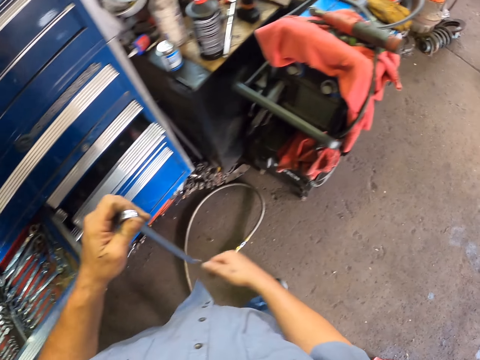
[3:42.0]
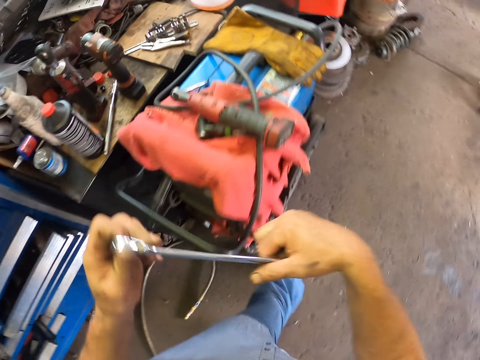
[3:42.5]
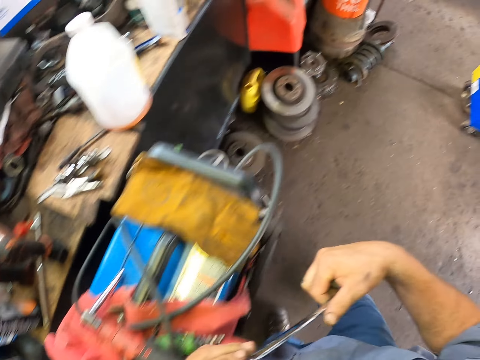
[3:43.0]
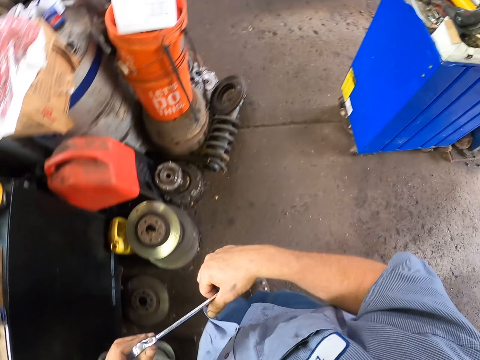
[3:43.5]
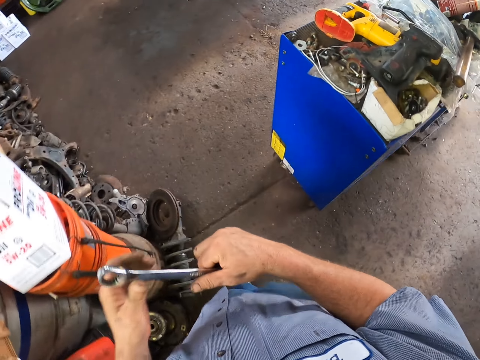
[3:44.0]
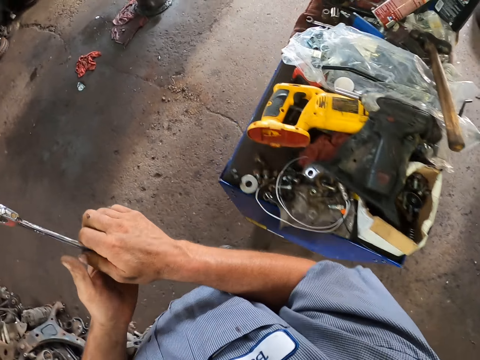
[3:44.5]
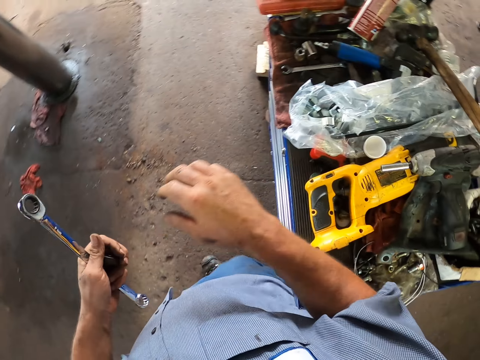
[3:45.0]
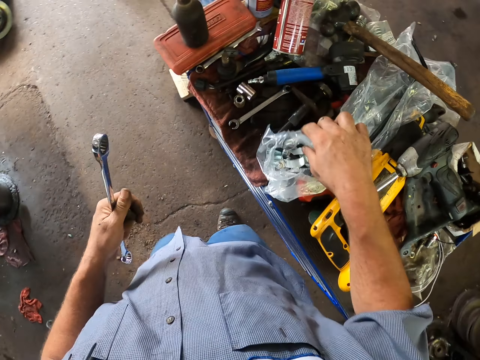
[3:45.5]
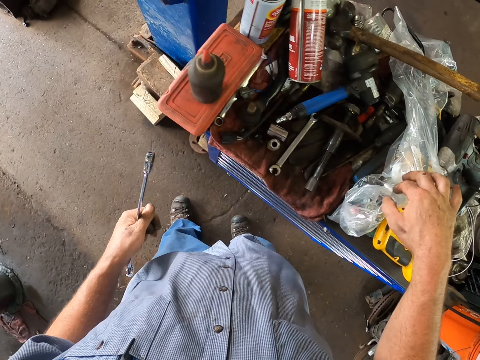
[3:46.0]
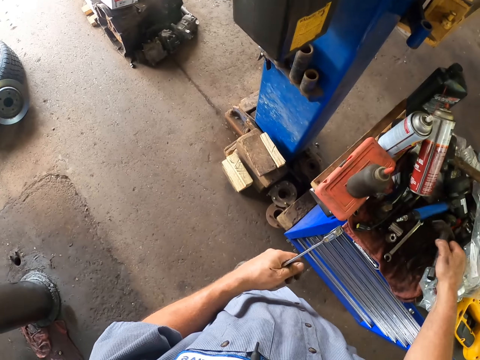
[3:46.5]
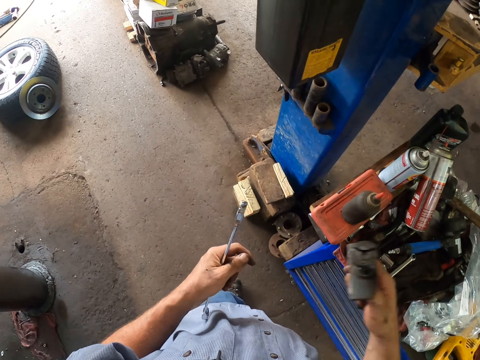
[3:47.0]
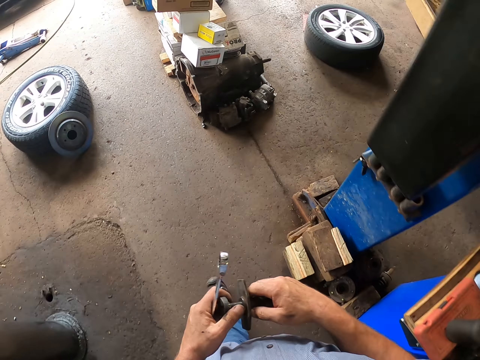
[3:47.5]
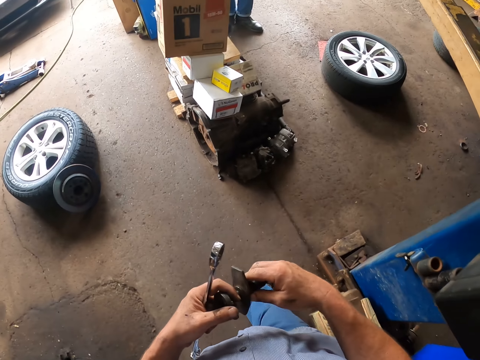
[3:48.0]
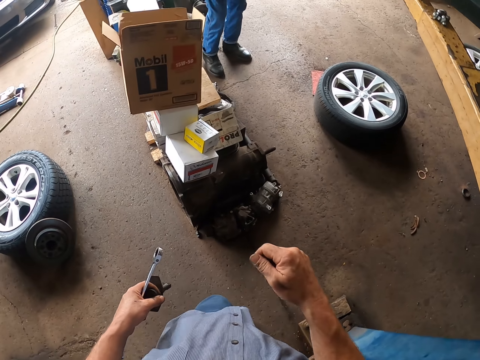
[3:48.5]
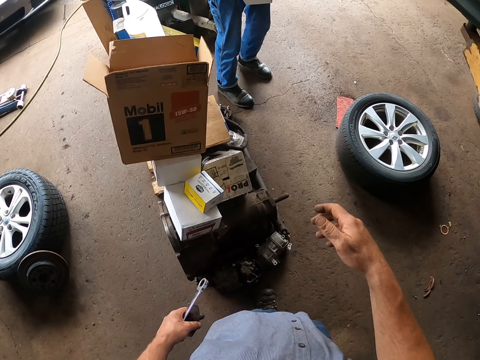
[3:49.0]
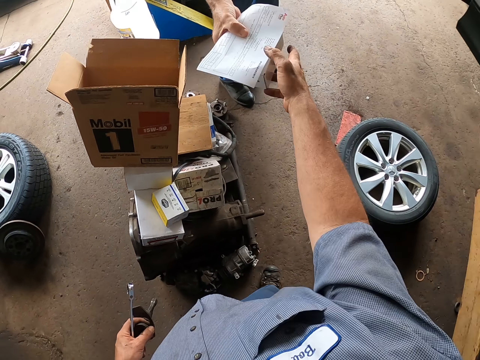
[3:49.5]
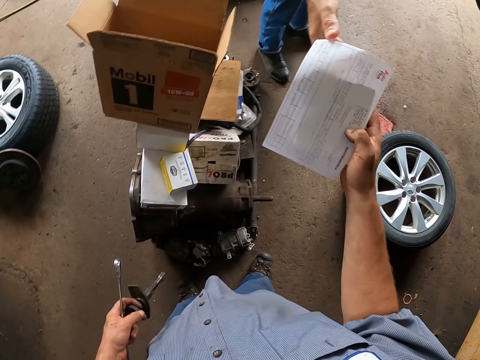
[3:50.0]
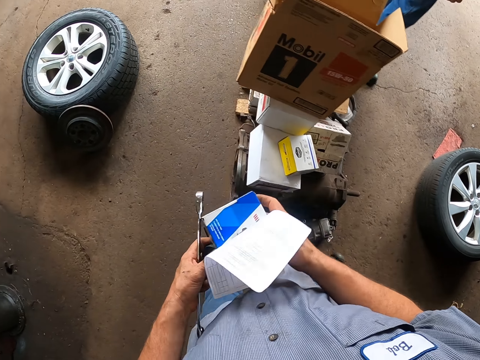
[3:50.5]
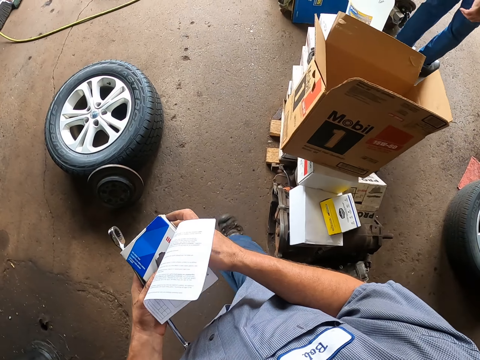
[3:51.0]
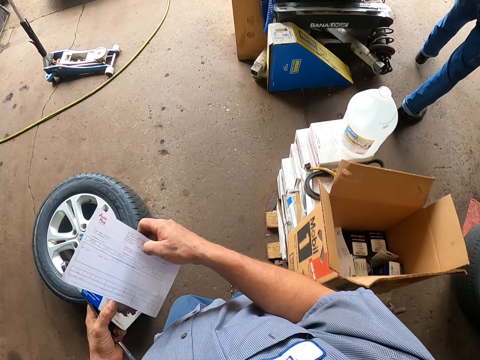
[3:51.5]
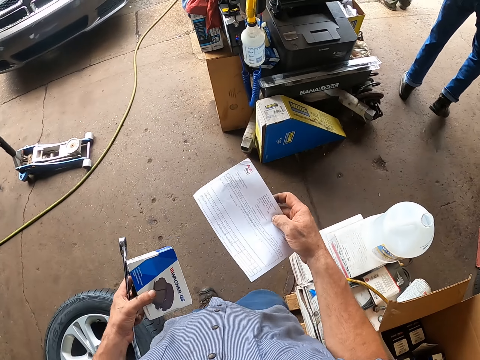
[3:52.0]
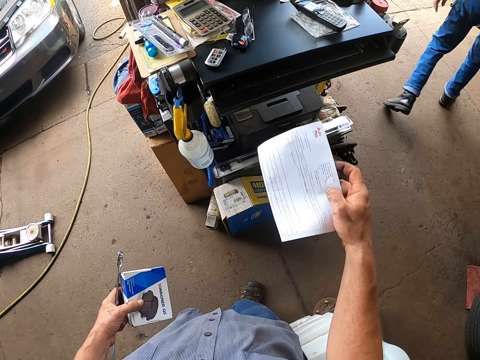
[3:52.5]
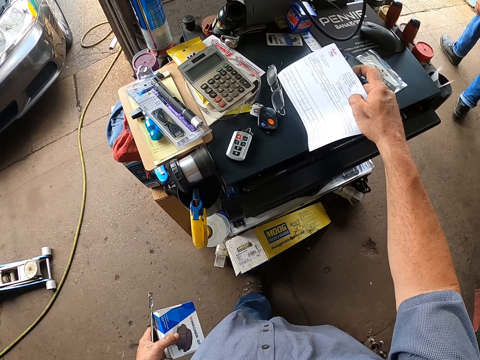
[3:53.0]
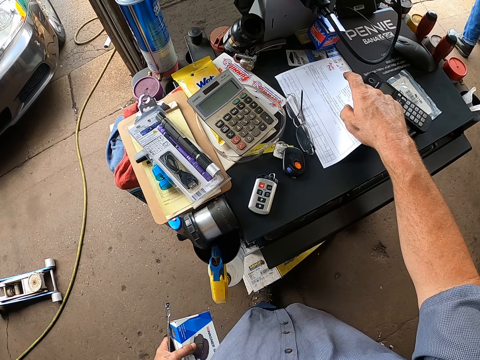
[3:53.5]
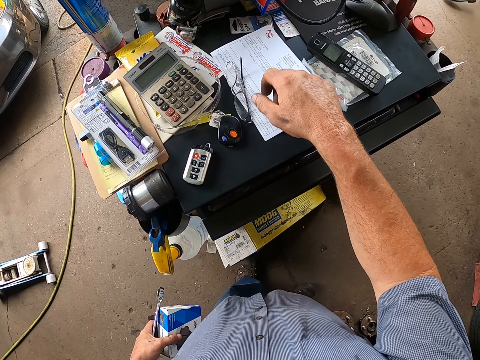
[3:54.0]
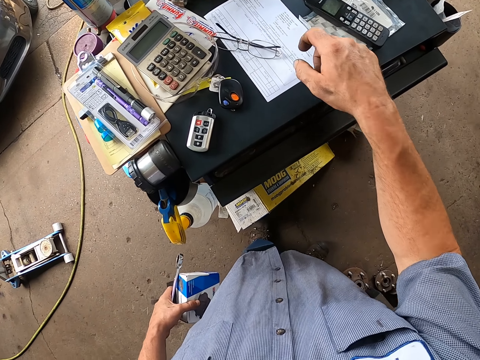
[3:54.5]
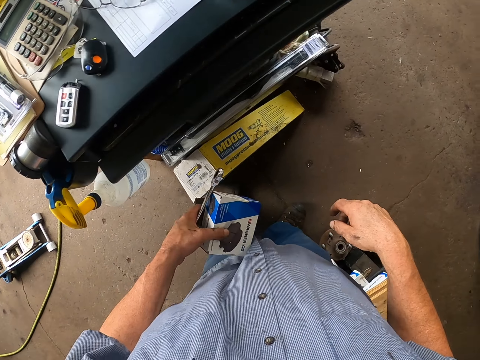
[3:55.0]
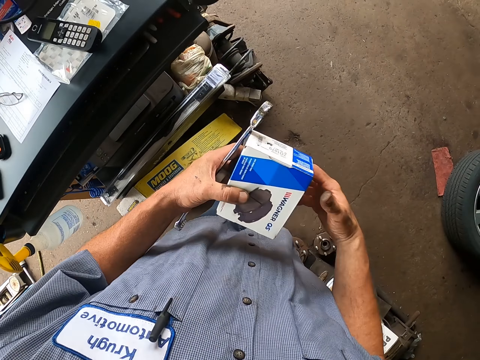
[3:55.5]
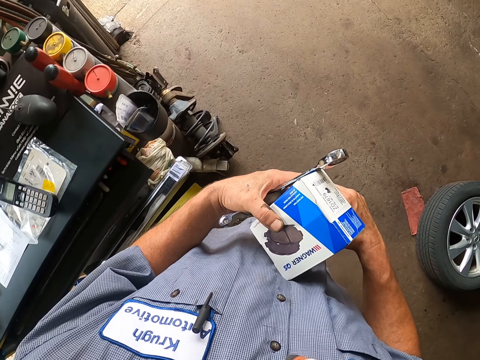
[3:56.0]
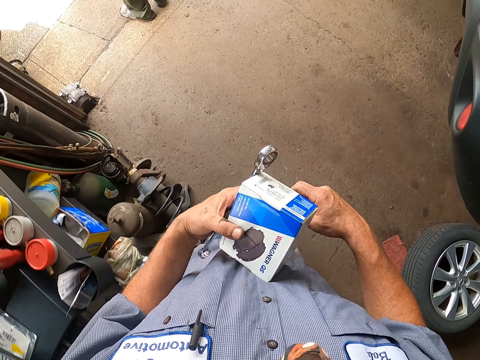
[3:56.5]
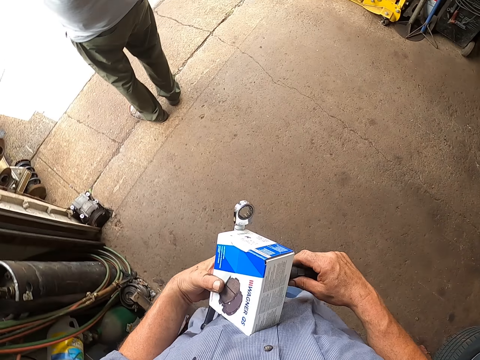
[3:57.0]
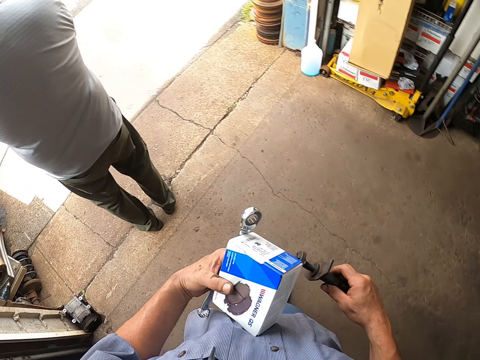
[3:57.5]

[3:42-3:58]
The camera wearer picks up a cone wrench from the drawer. They pick up something. A man passes a paper to the camera wearer. The camera wearer puts the paper on the table.

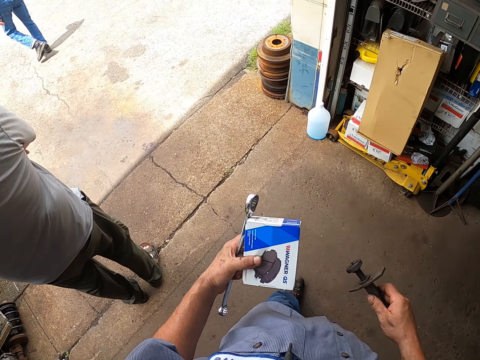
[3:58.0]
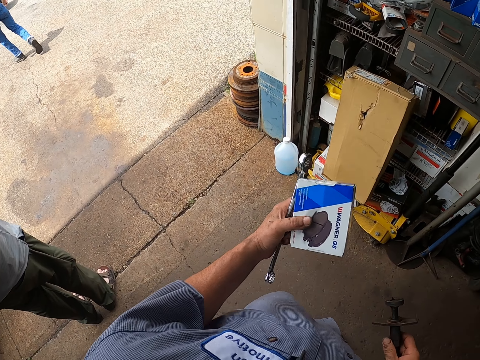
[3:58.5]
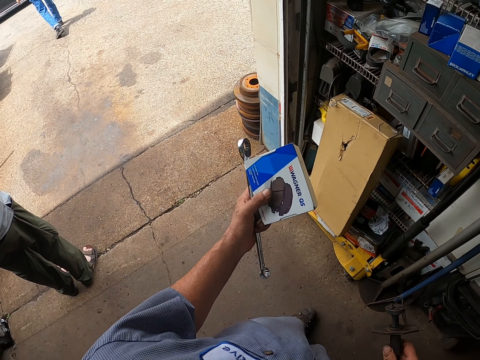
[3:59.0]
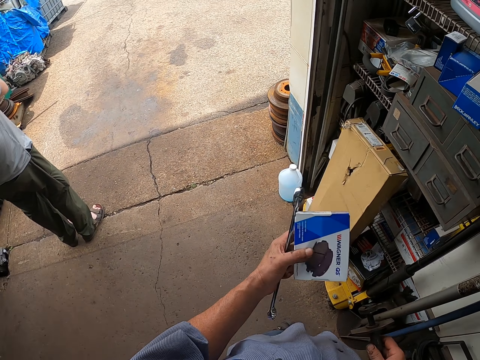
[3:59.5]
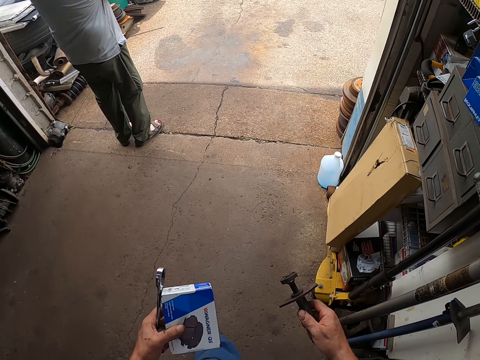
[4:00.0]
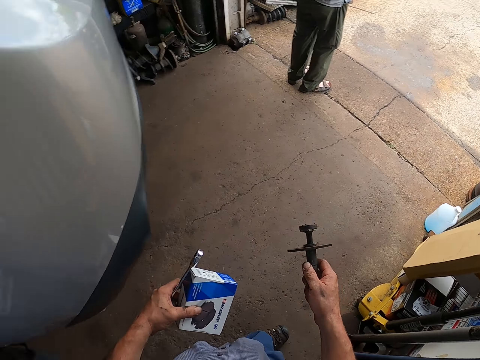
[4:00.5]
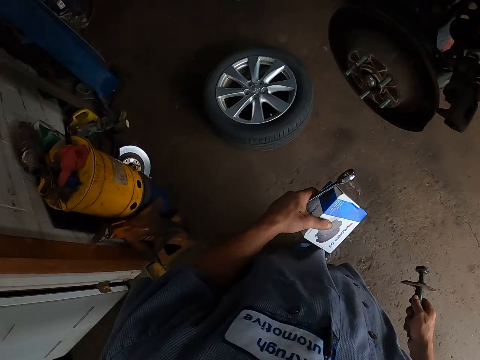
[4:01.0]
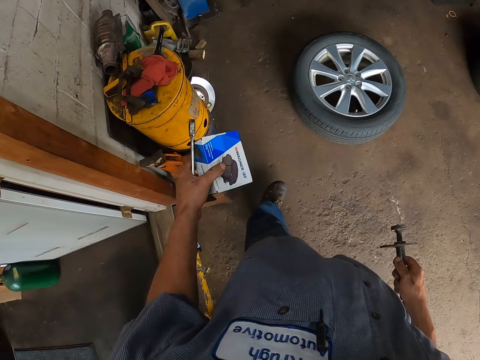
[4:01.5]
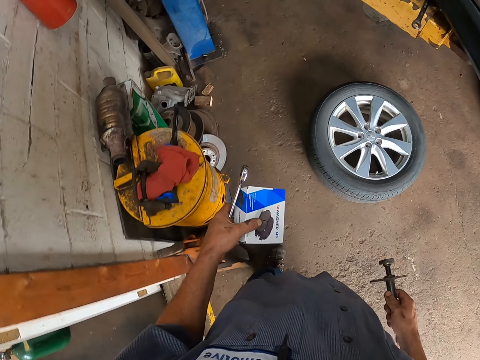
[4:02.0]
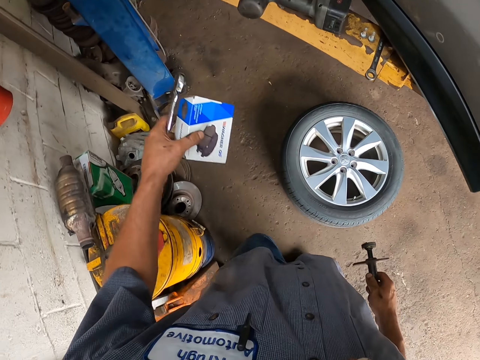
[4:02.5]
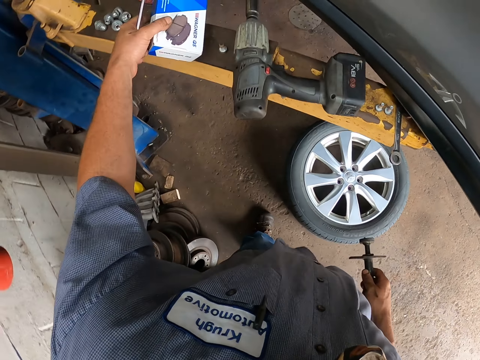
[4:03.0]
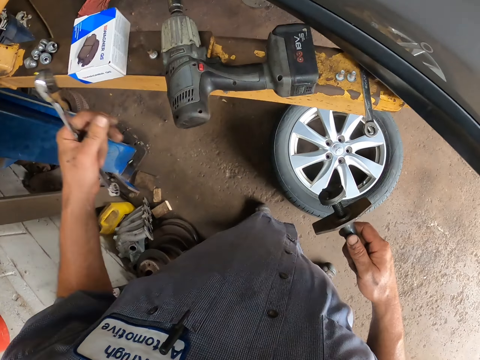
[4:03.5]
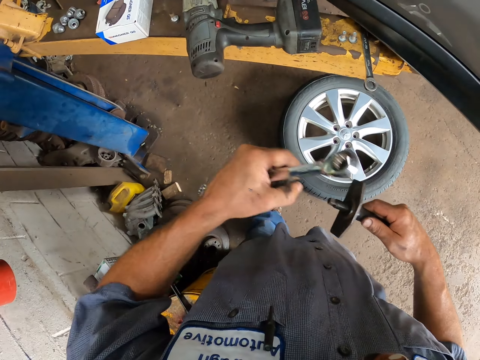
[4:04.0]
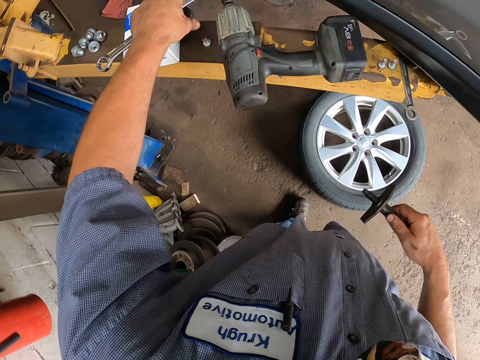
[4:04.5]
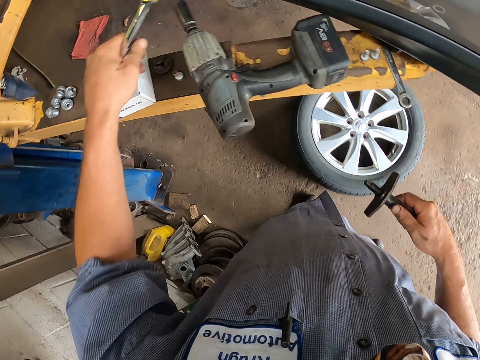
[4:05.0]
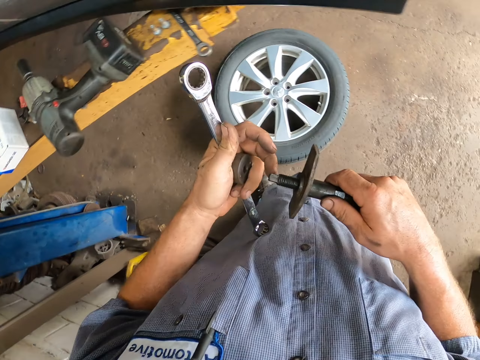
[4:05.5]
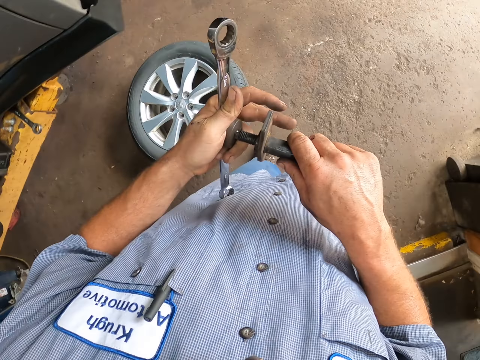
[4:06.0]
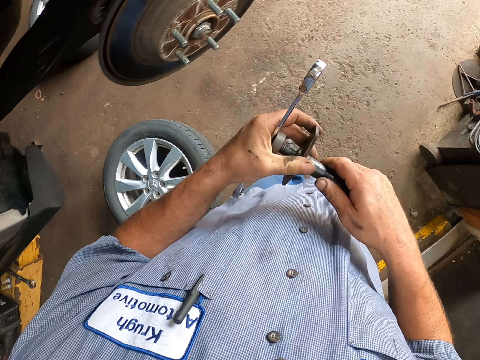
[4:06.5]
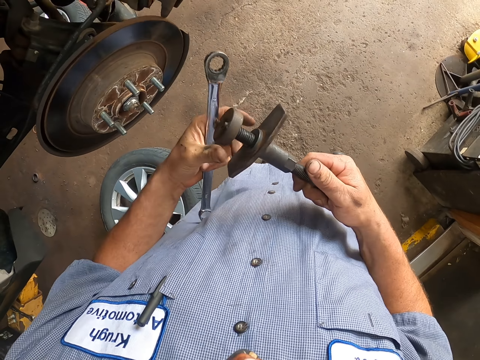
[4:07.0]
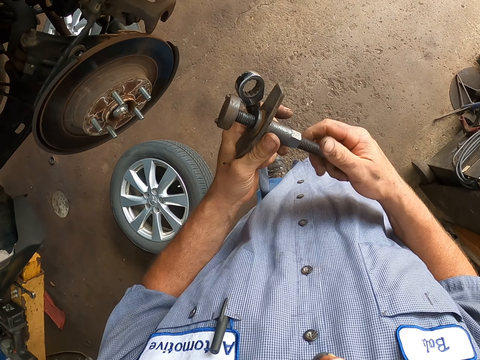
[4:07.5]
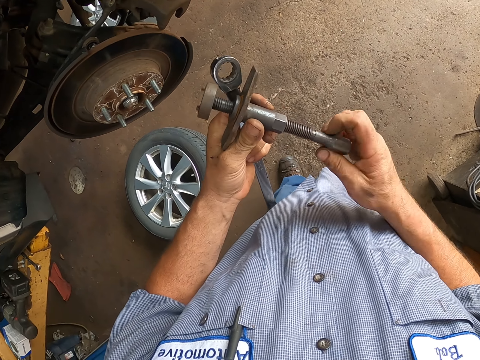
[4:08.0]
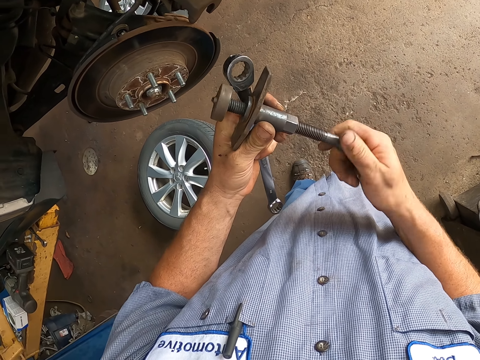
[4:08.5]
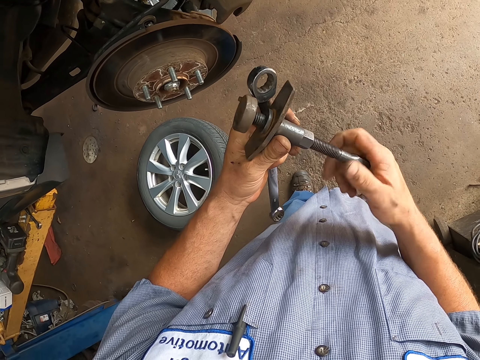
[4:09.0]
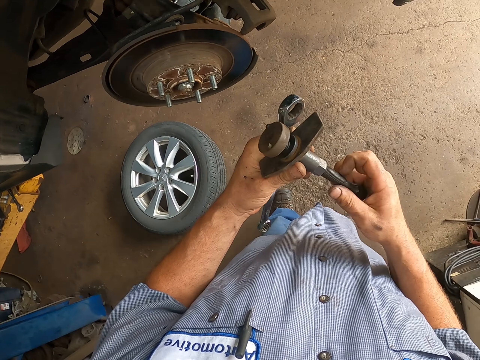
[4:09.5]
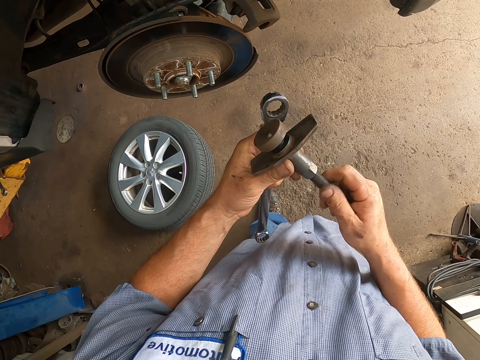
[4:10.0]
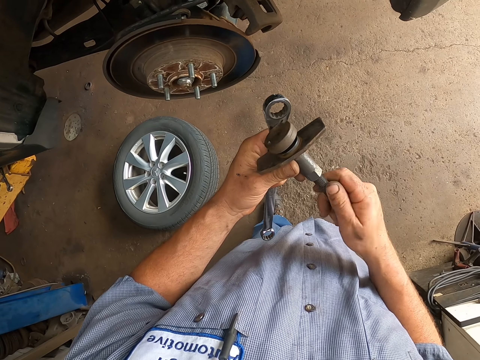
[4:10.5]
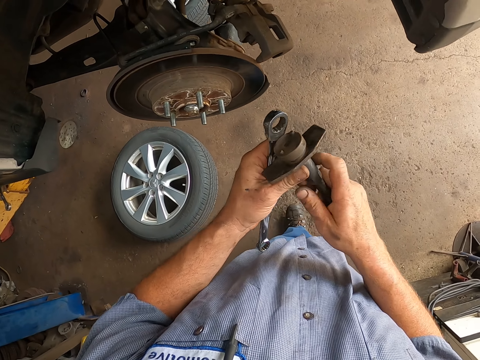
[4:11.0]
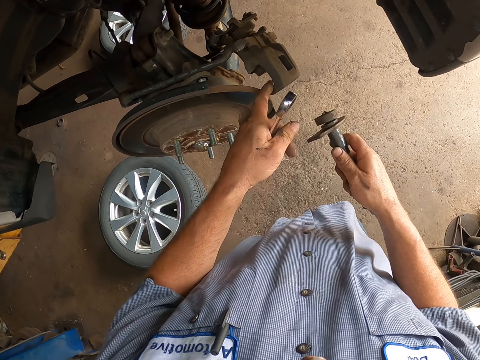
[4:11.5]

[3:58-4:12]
The camera wearer puts a box on the metal. He removes a nut from the metal in his hands. He puts the nut on the metal. He tightens another nut on the metal in his hands. He opens the metal.
